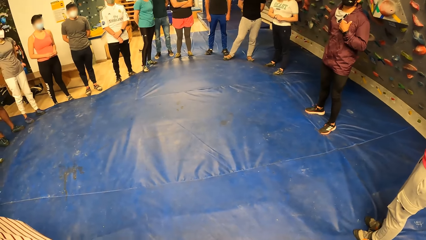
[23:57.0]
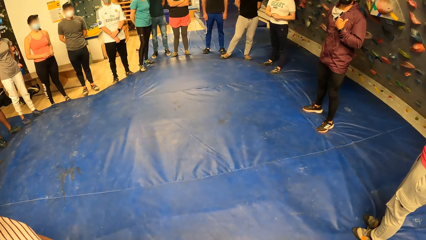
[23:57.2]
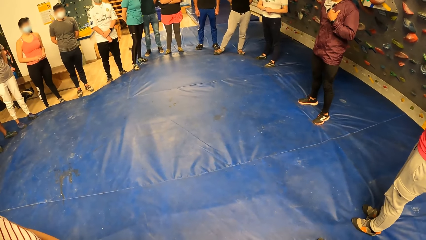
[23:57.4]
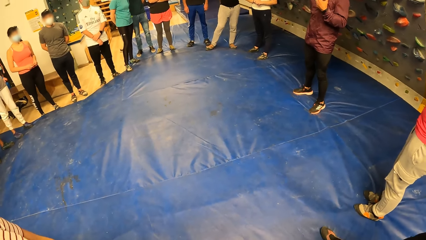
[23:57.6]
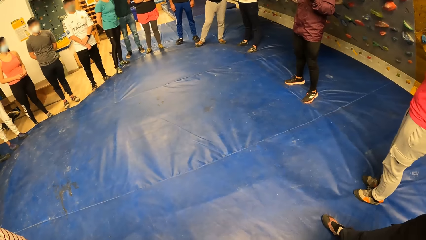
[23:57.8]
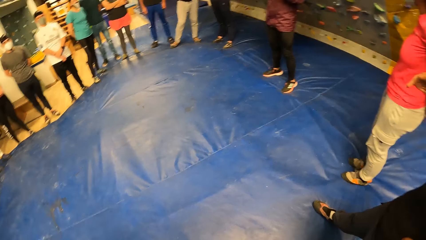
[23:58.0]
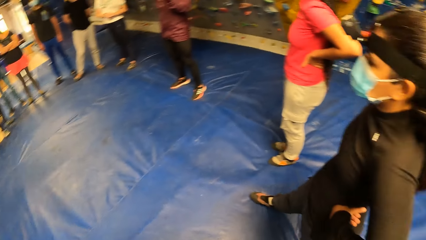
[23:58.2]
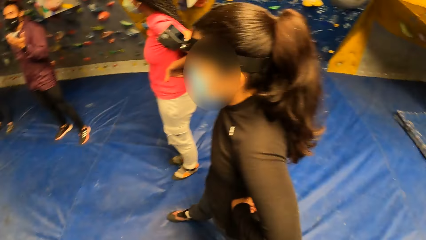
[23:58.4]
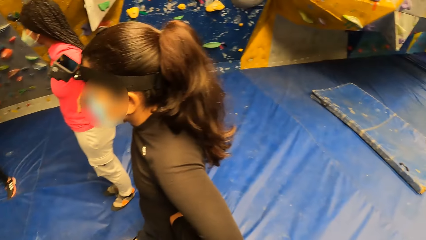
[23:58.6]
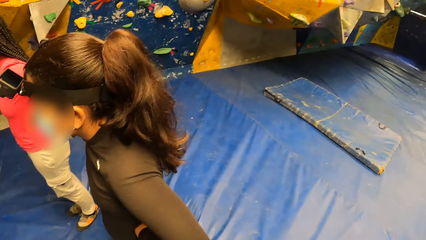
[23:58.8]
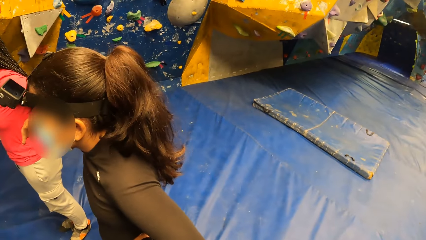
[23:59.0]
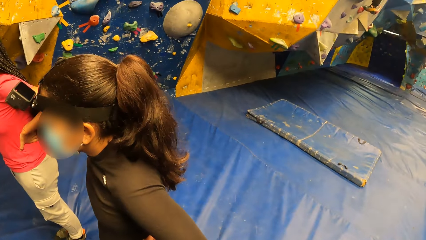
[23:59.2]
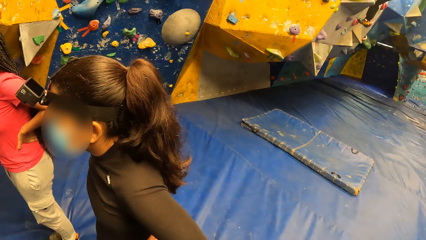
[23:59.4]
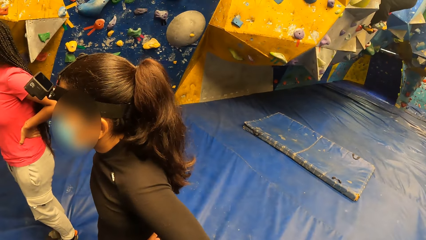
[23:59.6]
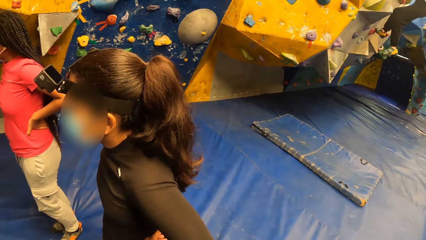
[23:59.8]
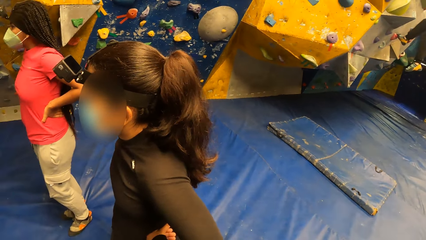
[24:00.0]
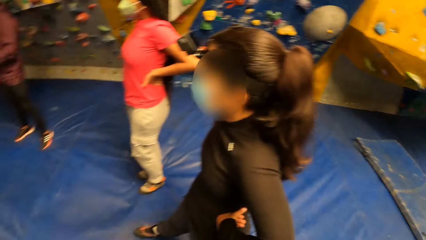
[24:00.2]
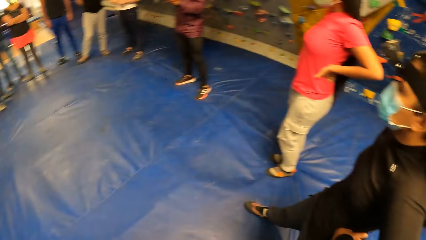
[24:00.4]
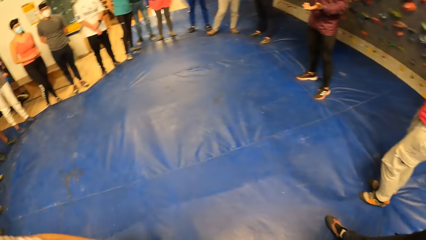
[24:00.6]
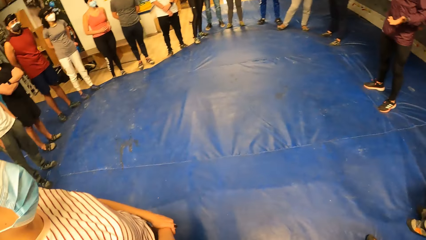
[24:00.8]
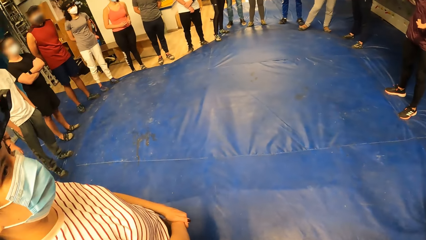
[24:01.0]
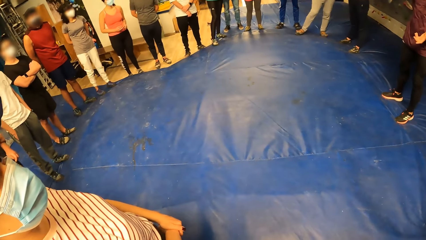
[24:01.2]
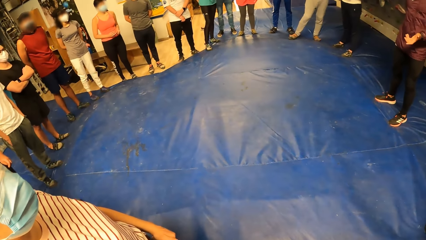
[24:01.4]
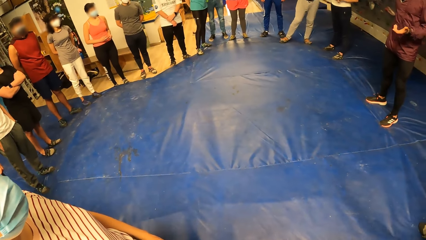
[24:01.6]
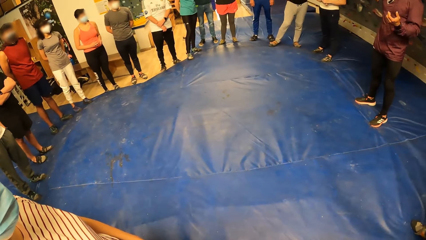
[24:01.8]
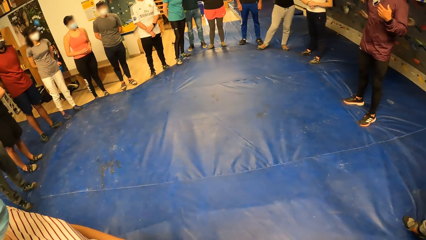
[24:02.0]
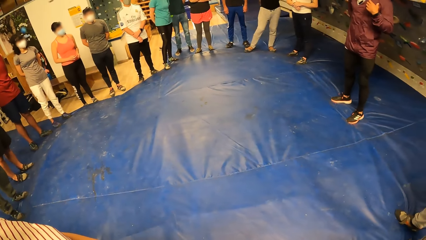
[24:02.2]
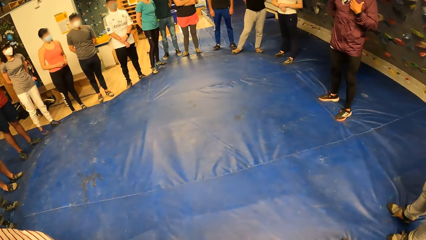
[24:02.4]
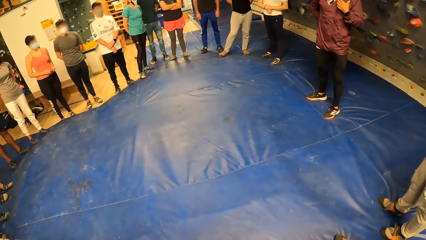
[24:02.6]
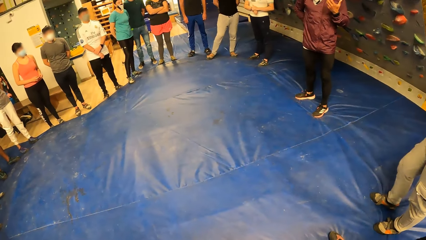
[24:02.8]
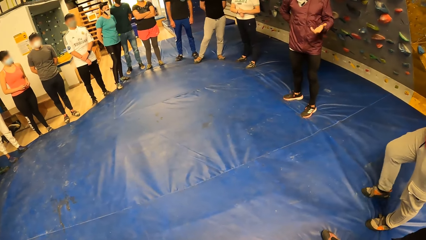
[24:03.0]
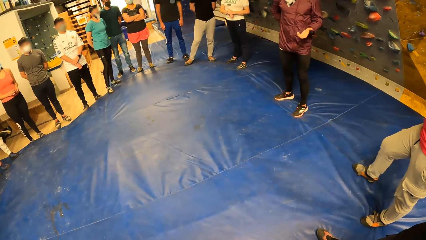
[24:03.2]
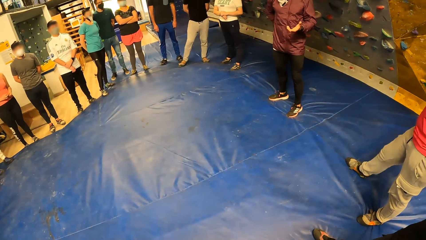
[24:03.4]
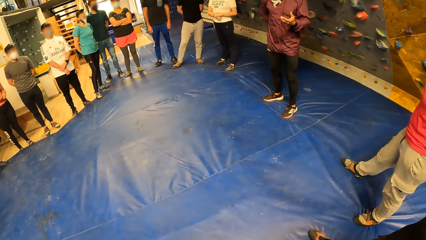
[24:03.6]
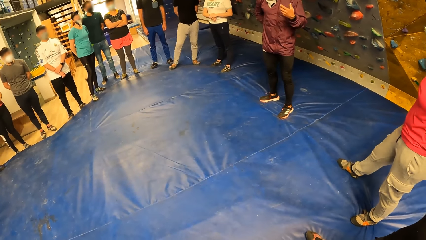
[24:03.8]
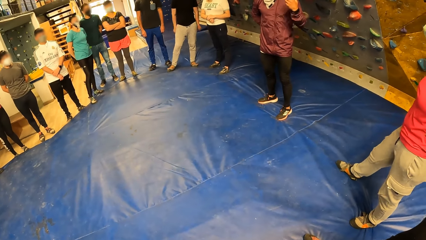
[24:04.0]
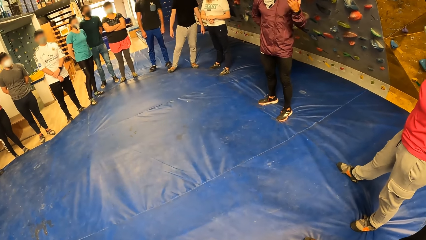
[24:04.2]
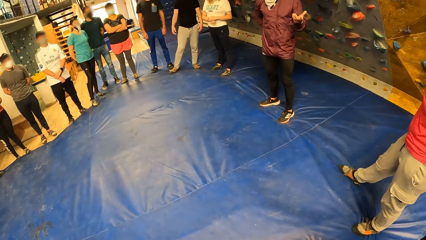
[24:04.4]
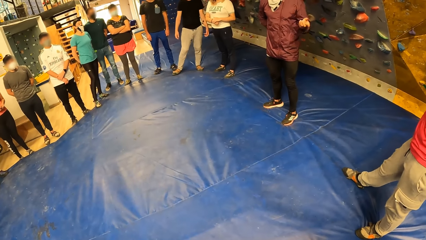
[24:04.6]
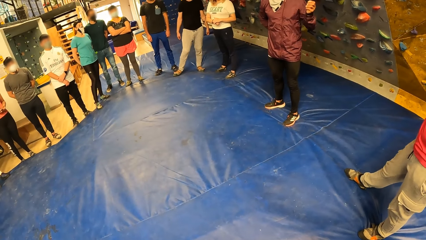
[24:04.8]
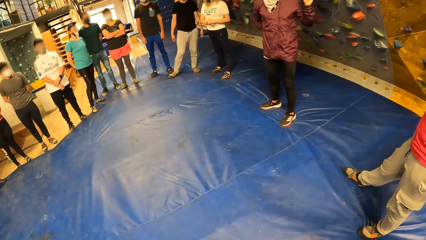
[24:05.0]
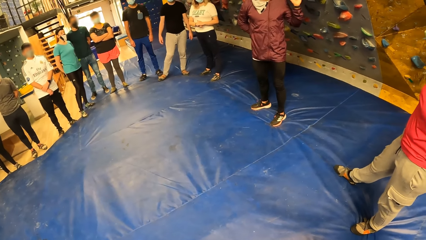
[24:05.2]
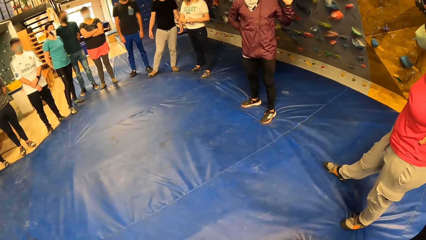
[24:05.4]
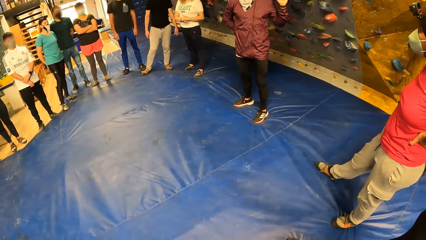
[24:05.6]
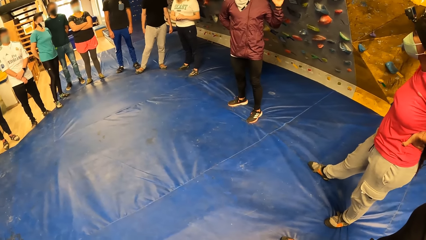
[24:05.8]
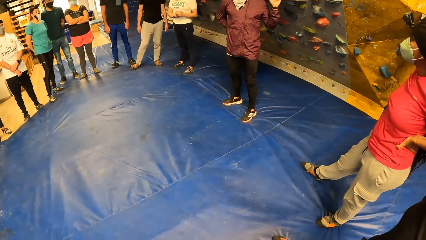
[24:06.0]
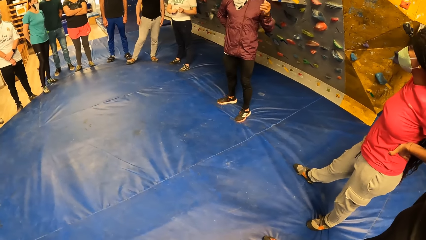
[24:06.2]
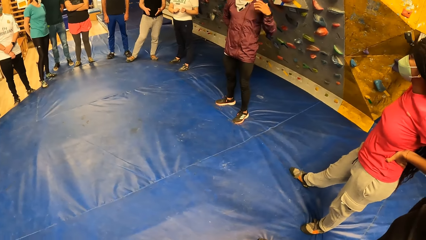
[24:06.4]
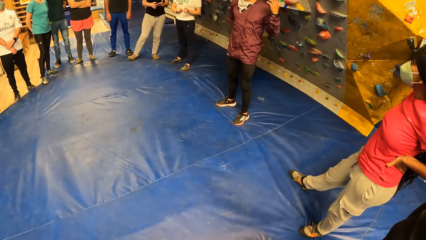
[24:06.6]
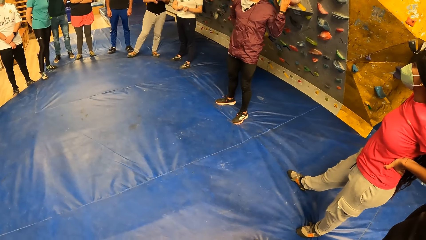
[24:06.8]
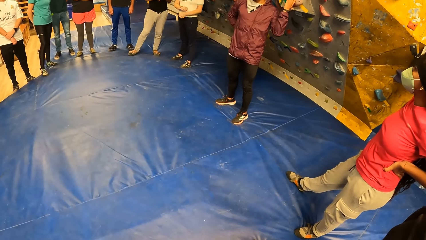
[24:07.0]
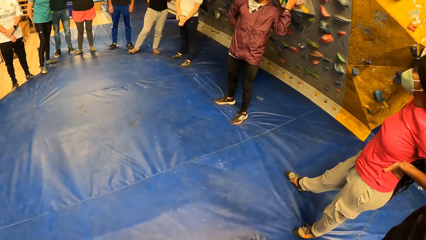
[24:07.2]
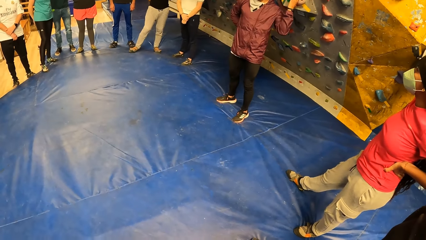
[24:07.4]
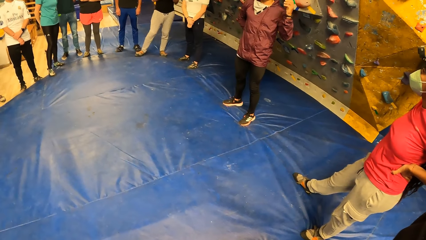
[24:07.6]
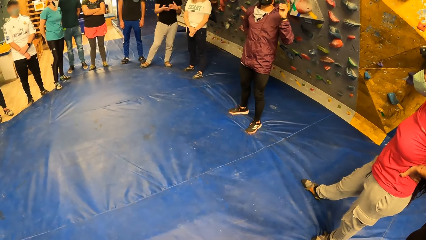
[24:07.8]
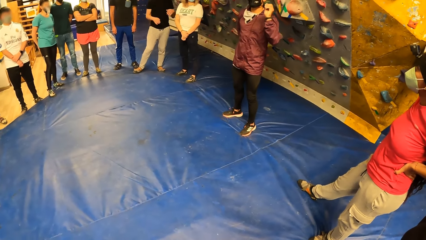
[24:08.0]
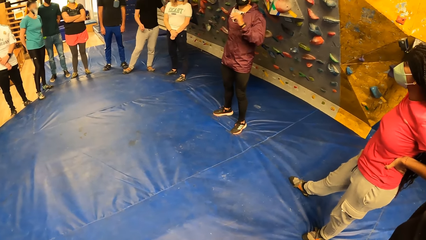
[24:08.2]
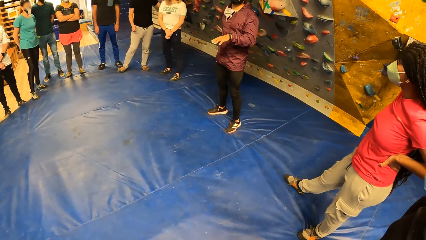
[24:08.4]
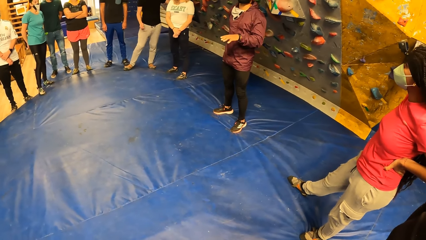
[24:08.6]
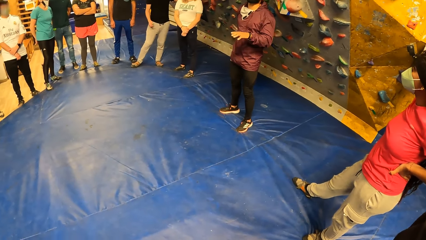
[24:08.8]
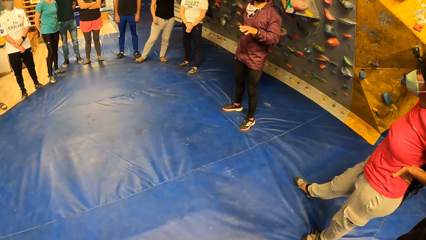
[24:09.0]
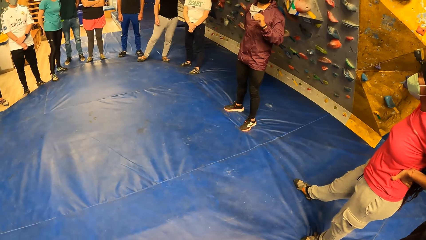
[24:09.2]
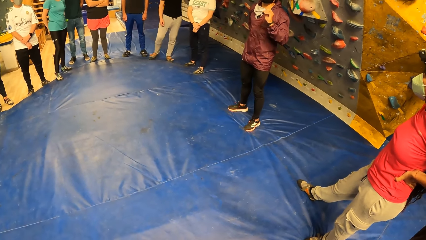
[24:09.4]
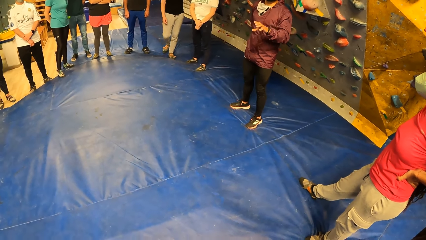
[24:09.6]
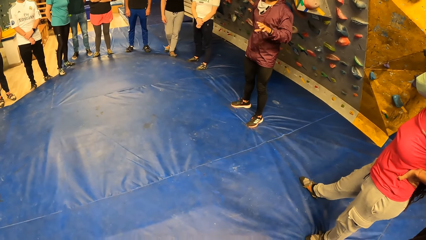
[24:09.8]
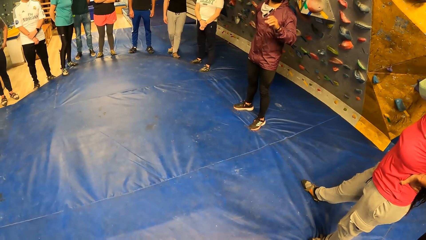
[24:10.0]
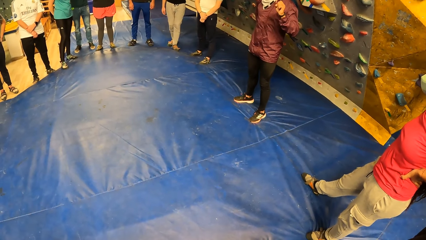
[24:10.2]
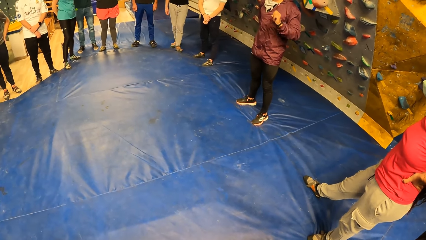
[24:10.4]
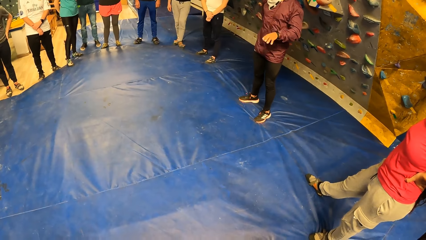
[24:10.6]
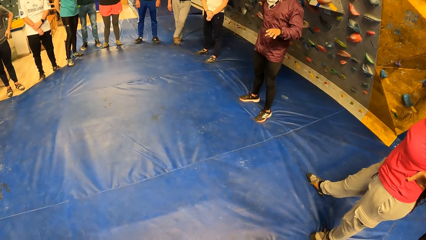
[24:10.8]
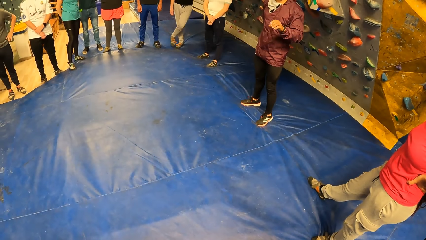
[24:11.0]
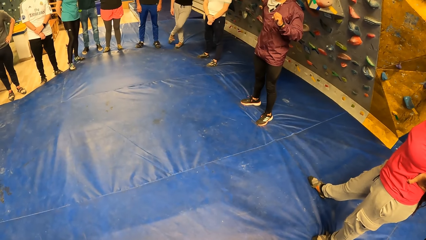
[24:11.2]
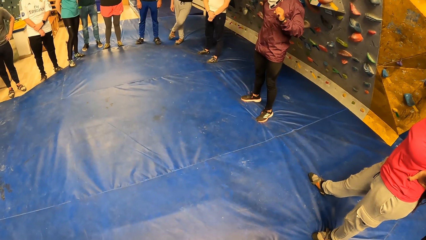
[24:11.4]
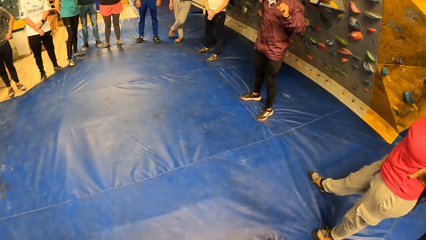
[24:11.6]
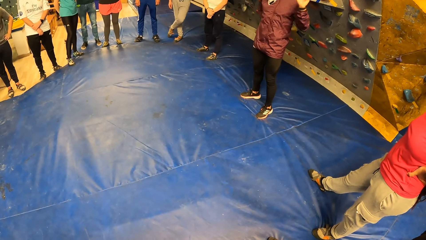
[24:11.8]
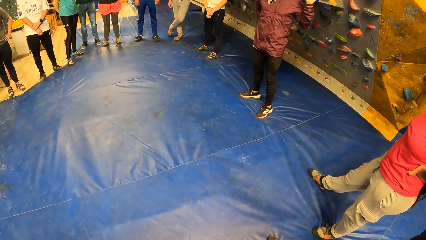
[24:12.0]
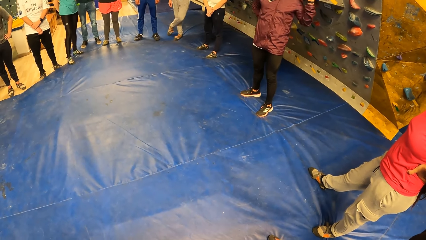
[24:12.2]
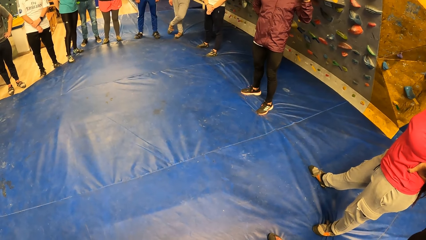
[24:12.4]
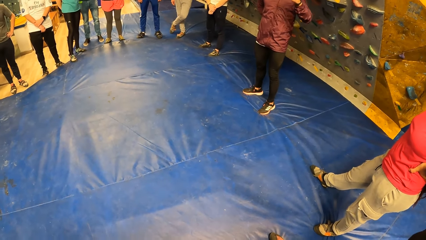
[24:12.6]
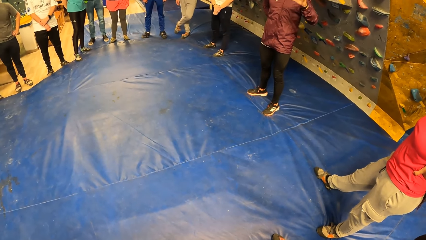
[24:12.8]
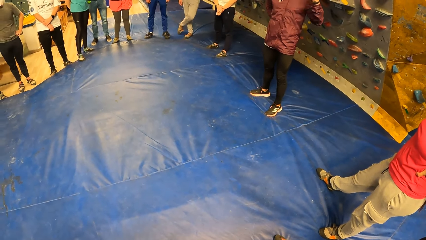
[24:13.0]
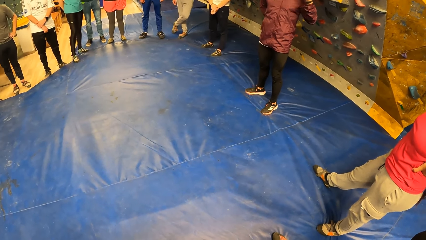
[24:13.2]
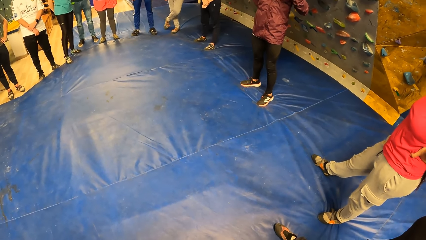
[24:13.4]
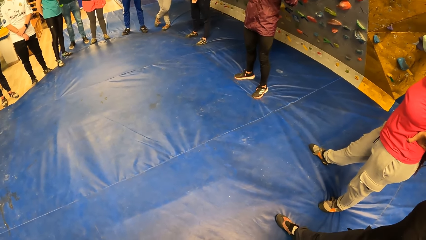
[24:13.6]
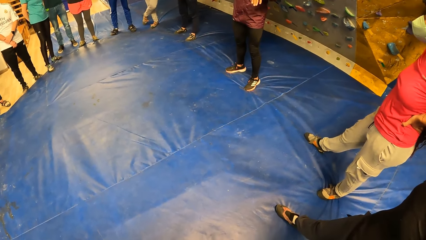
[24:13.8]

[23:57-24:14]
The camera wearer turns to the wall. They turn back to the floor. A man gestures and instructs on the floor. A lady steps forward on the floor. The lady listens to the man.
